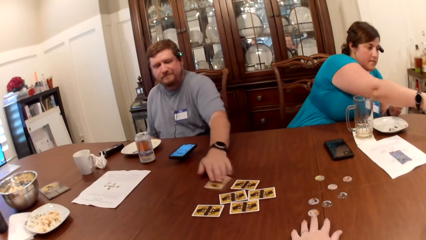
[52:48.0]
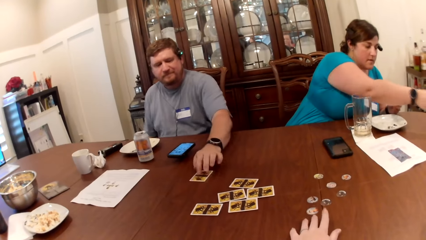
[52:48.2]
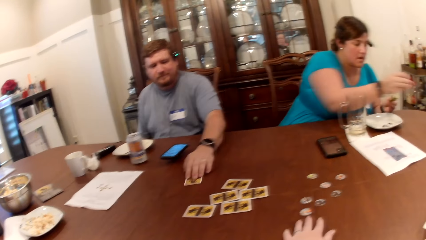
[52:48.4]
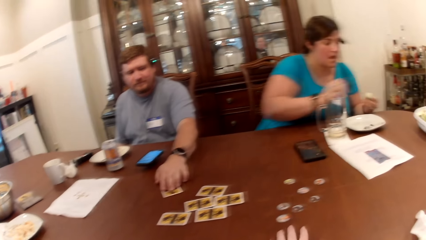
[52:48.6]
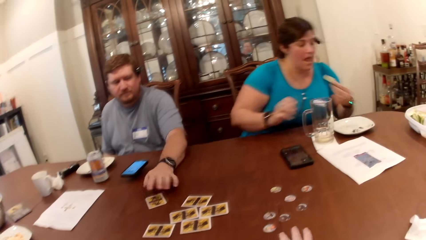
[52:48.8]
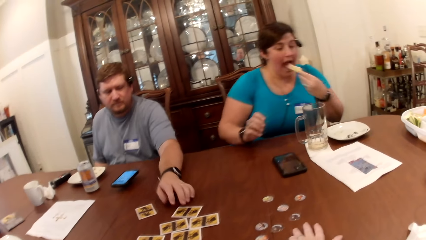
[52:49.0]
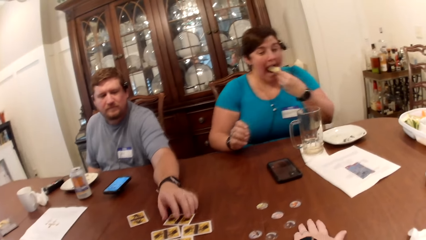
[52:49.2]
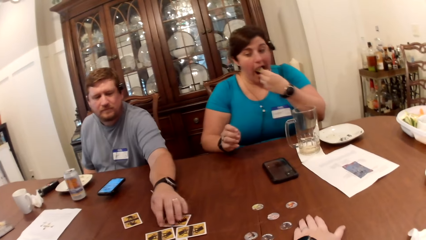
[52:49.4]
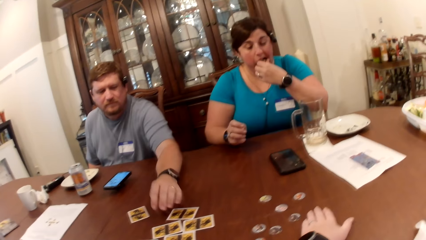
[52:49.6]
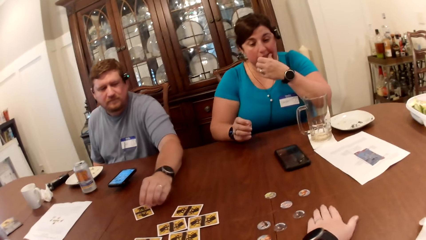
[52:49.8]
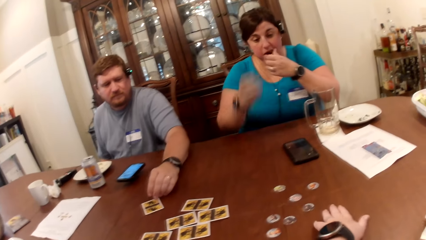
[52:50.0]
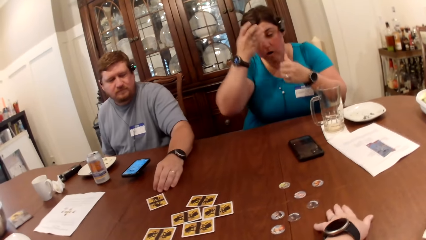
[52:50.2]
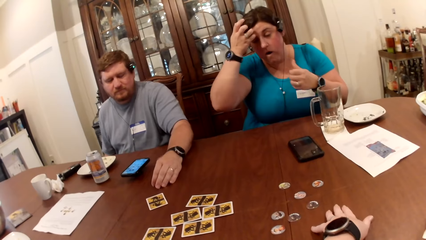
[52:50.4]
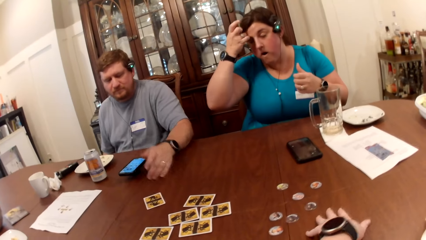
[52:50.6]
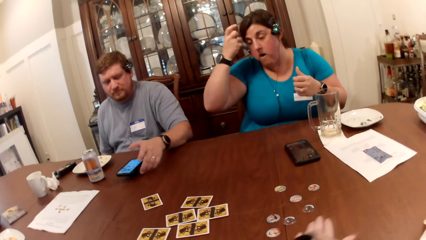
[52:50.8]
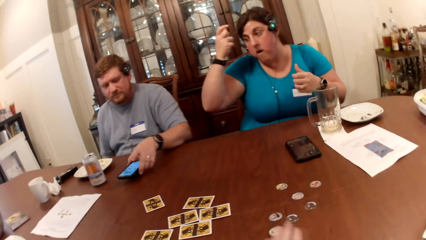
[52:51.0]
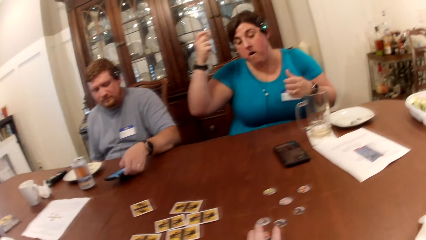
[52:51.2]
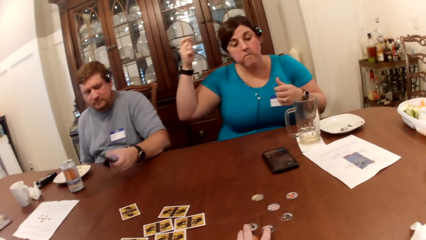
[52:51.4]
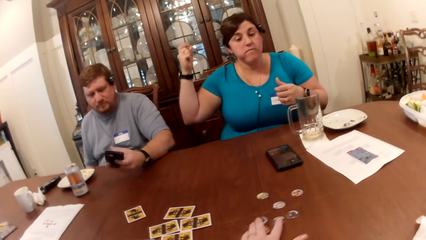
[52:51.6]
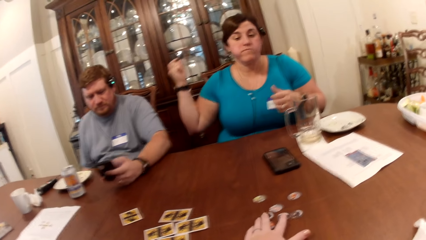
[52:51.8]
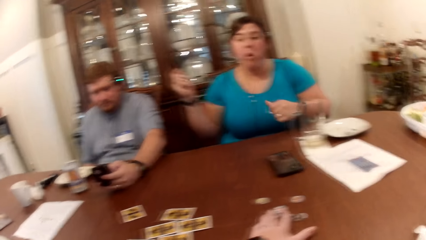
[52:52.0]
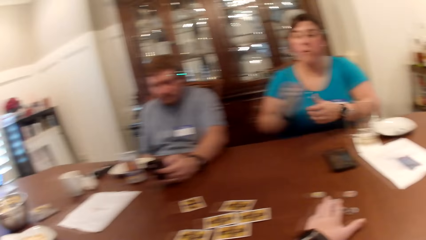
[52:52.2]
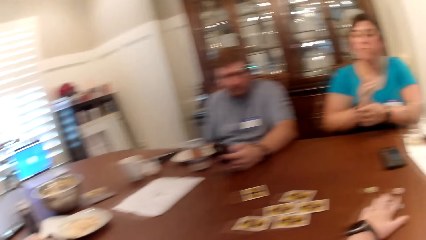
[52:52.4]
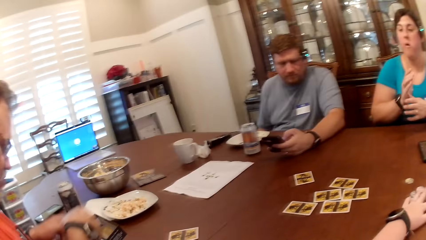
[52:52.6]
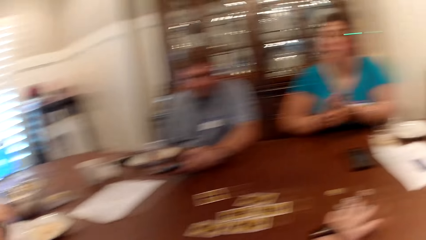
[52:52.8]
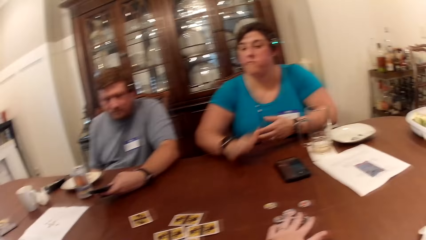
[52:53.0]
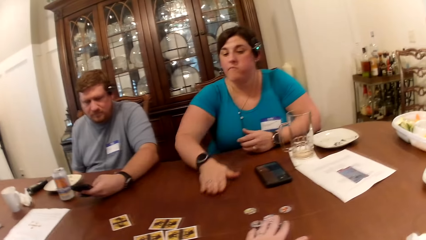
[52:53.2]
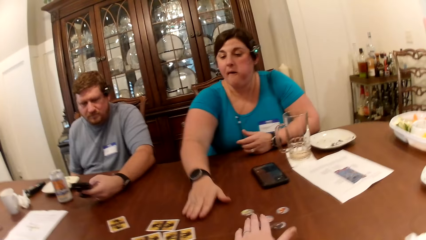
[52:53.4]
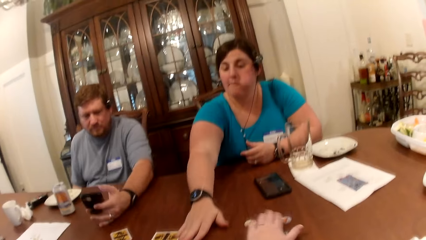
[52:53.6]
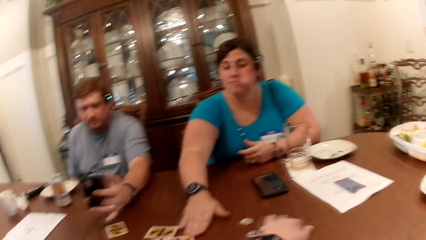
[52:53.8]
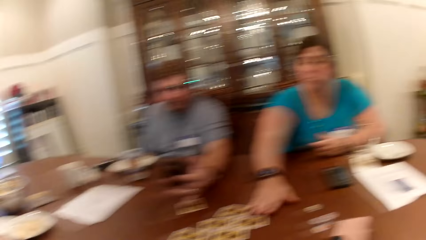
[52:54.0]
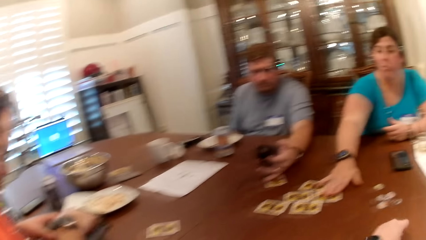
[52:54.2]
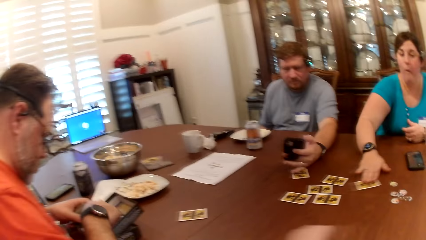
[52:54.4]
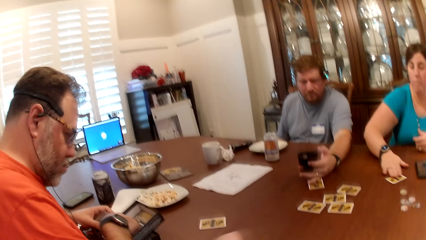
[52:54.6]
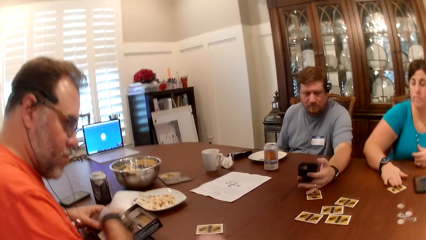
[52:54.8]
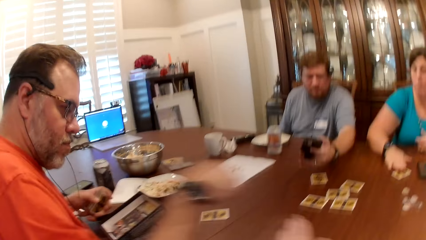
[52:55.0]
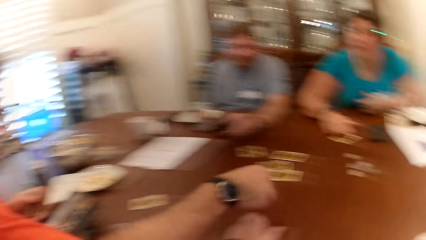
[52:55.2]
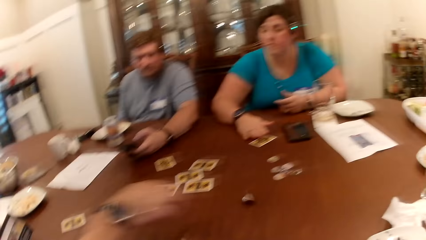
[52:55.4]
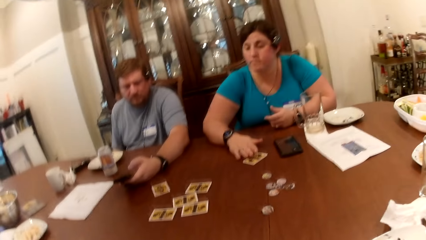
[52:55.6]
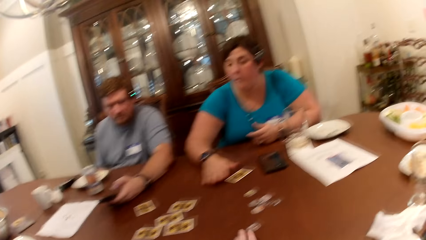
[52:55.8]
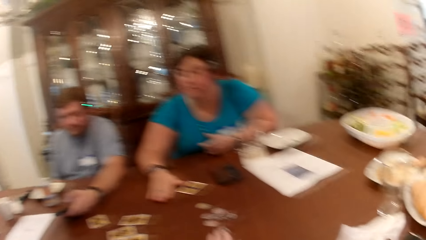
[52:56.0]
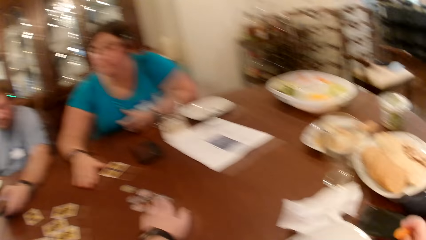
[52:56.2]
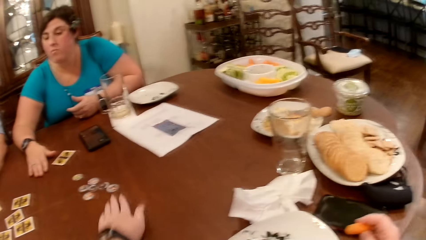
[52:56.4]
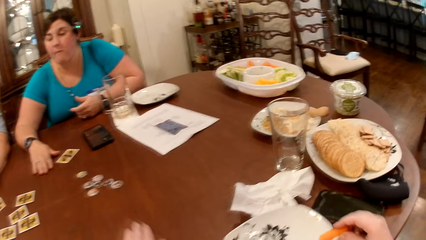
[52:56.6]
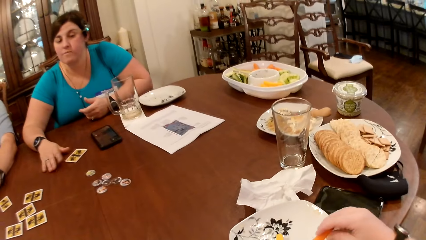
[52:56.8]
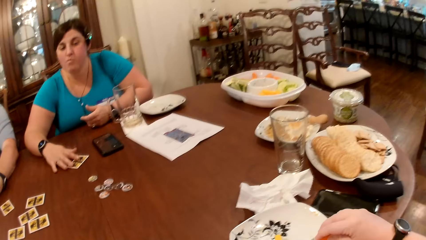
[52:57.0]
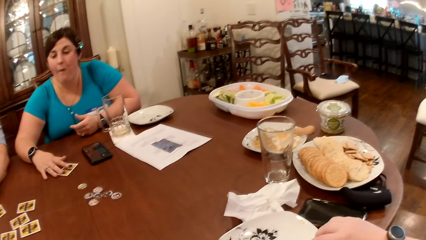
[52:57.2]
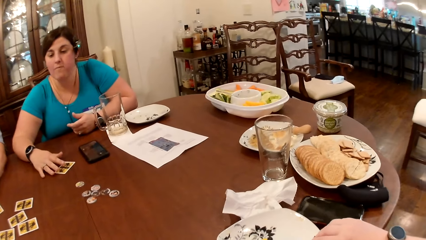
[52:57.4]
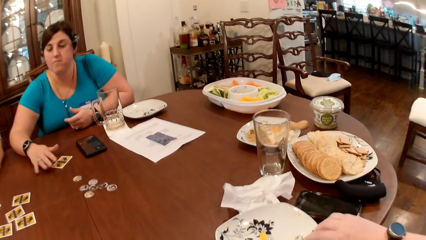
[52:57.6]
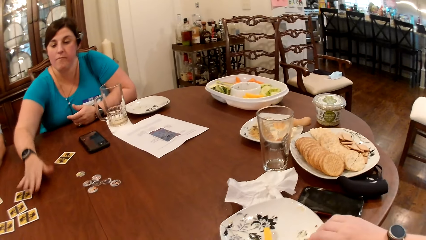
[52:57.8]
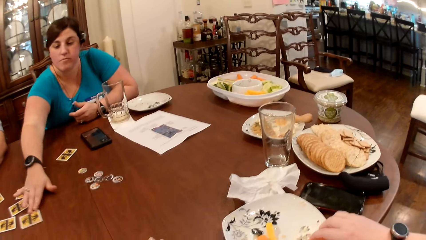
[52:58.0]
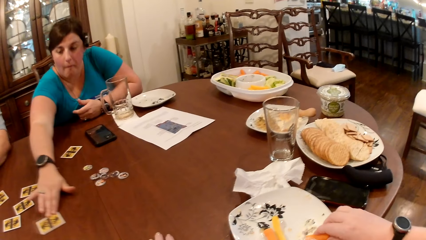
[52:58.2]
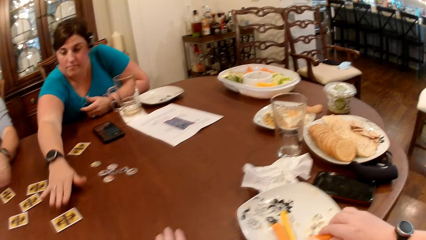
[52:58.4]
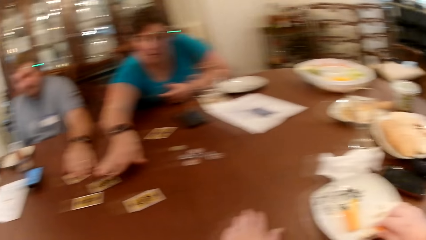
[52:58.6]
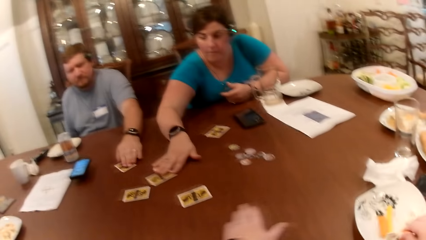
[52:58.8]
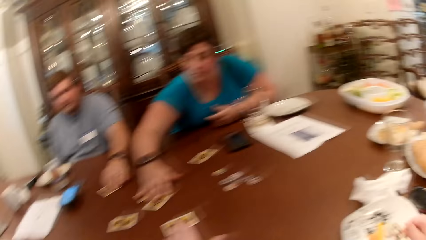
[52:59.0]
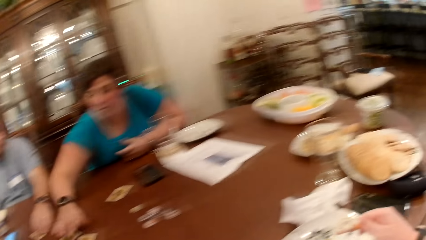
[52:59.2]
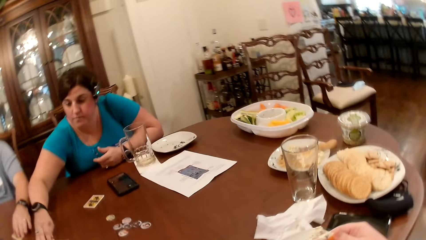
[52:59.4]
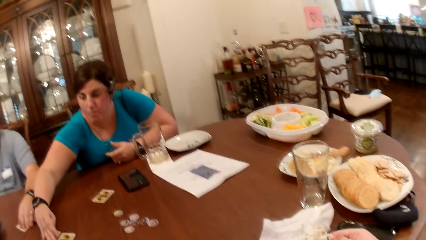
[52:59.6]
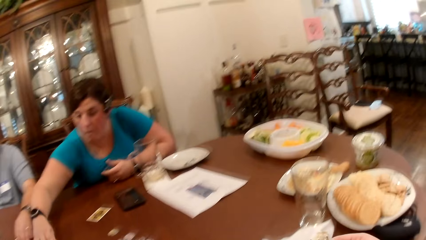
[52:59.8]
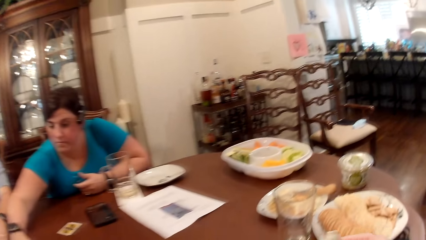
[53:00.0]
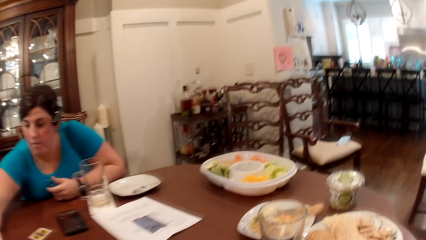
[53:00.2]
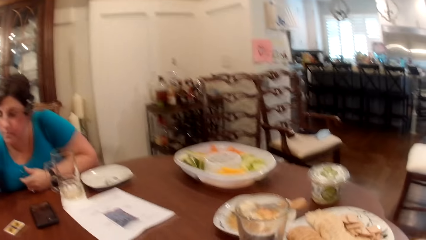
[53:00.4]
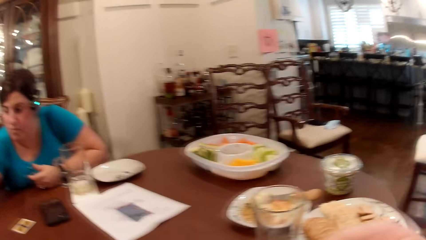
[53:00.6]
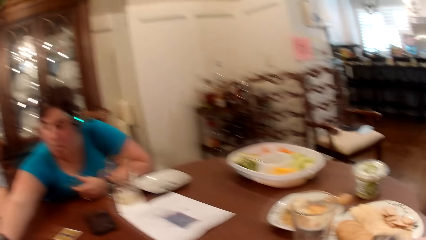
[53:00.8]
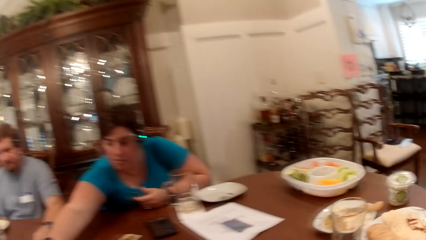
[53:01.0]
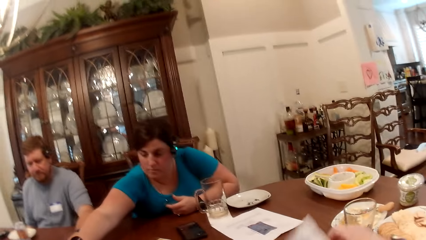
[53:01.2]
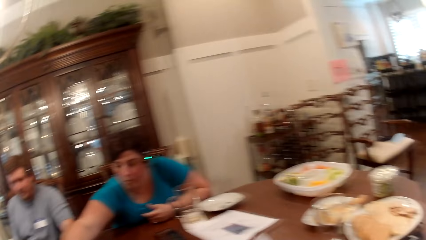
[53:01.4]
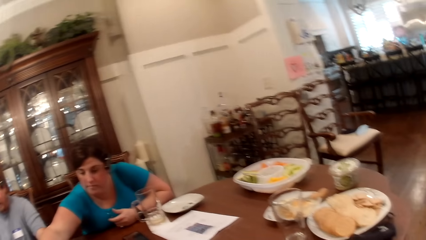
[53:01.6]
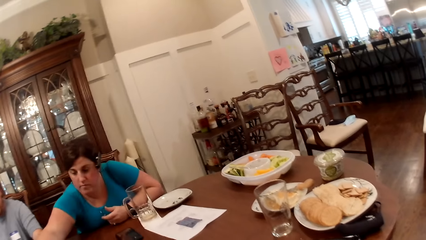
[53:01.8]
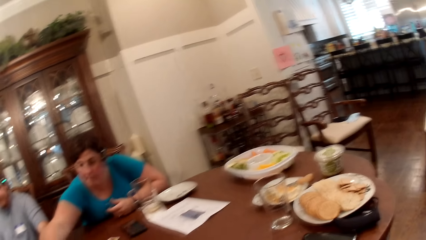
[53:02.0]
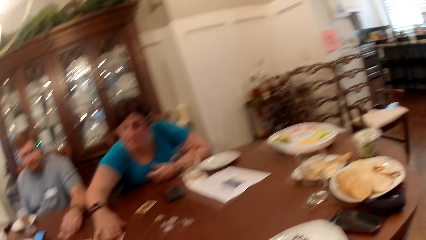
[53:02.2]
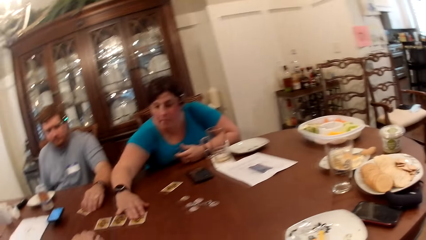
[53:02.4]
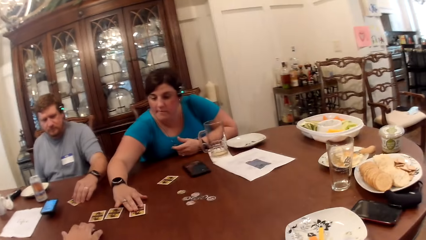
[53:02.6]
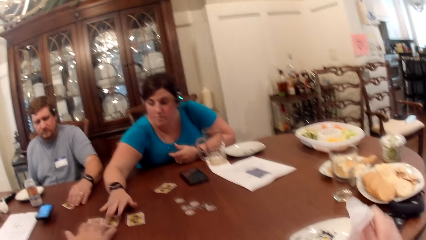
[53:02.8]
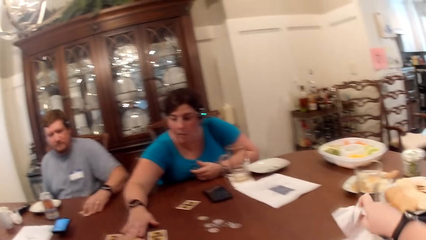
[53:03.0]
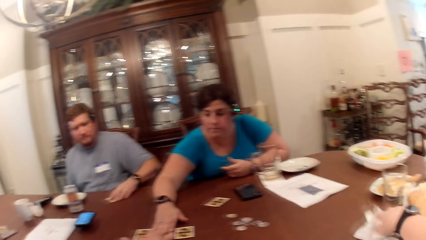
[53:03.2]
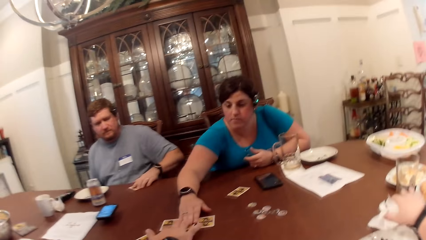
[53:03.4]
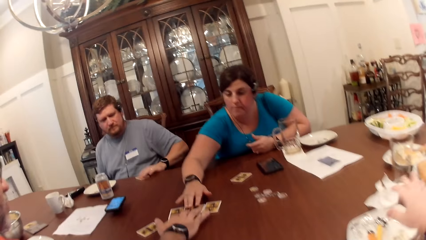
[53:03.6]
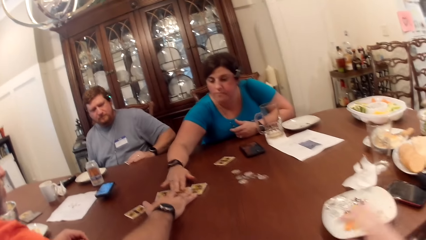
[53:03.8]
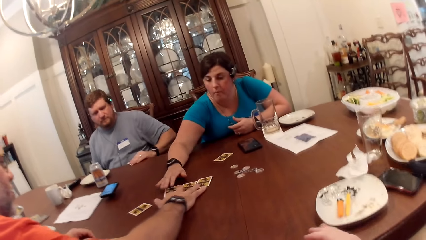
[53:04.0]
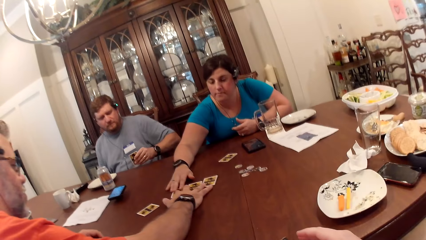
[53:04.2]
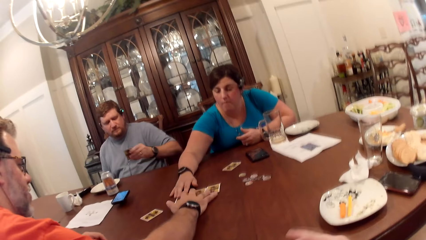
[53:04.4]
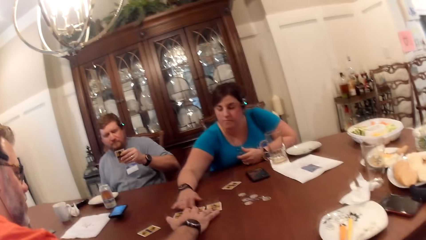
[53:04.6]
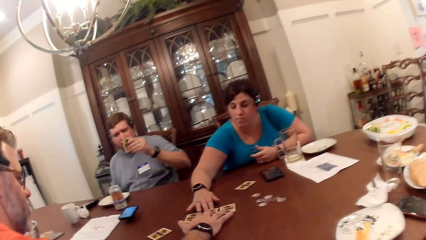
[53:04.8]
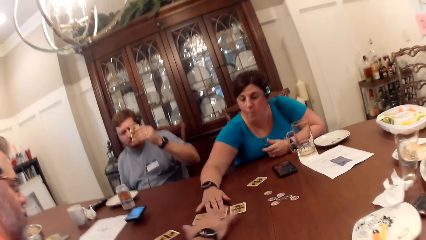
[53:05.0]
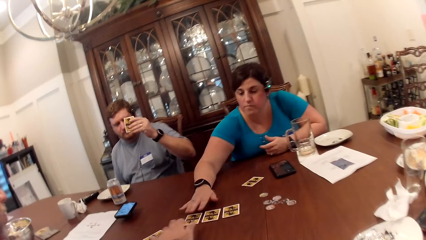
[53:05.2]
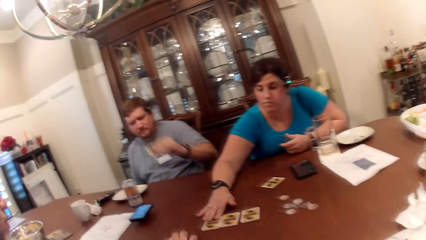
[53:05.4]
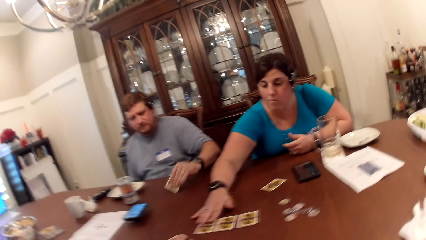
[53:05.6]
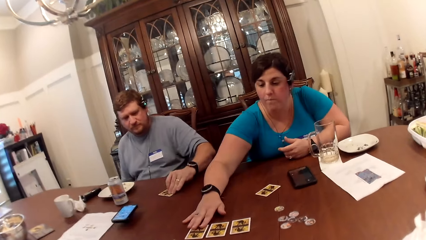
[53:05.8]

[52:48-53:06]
The camera wearer converses with a man, a woman and a second man. The woman puts the cucumber in her left hand in her mouth. The second man picks up the phone from the table with his left hand. The woman moves the card on the table with her right hand. The first man drops a chip on the table with his right hand. The camera wearer takes the chip from the table with her left hand. The first man converses with the camera wearer, the second man and the woman. The woman moves the card on the table with her right hand. A third man takes a card from the table with his left hand. The camera wearer eats the snack. The woman moves the card on the table with her right hand. The second man takes a card from the table with his left hand. The camera wearer looks around. She drops the serviette on the table with her right hand. She drops the serviette again. The first man moves some cards on the table with his right hand.
